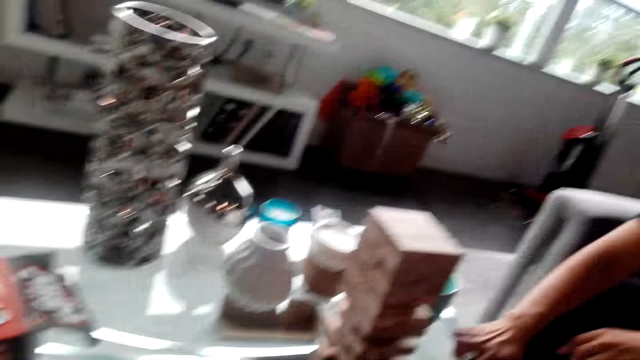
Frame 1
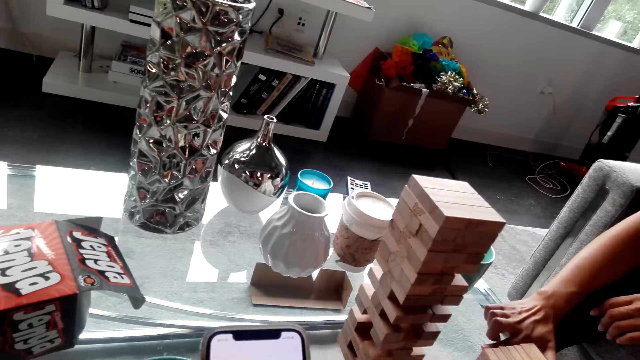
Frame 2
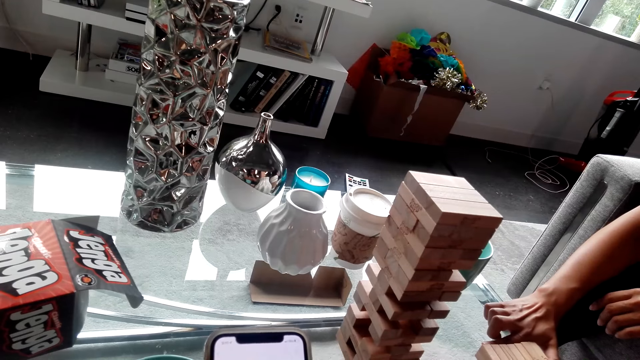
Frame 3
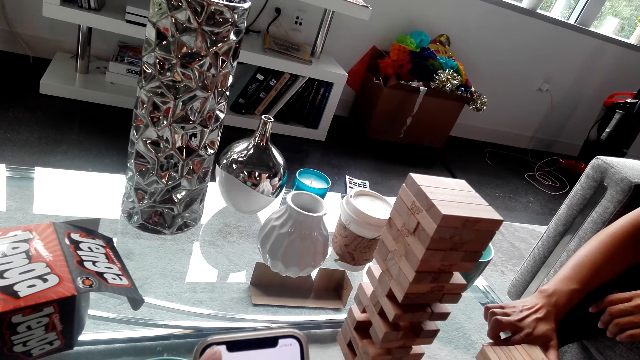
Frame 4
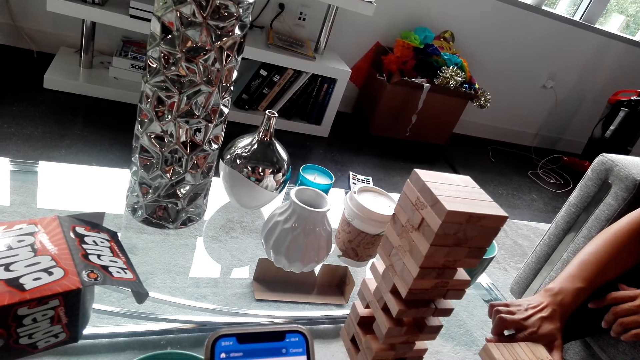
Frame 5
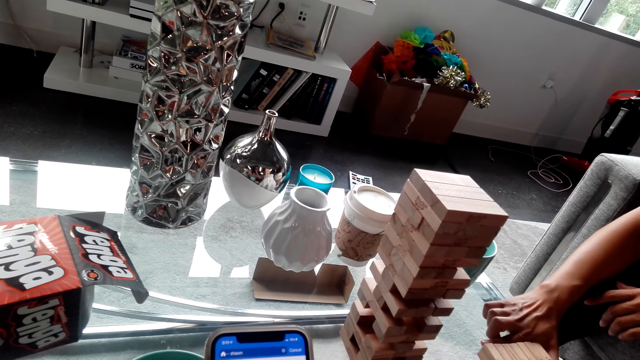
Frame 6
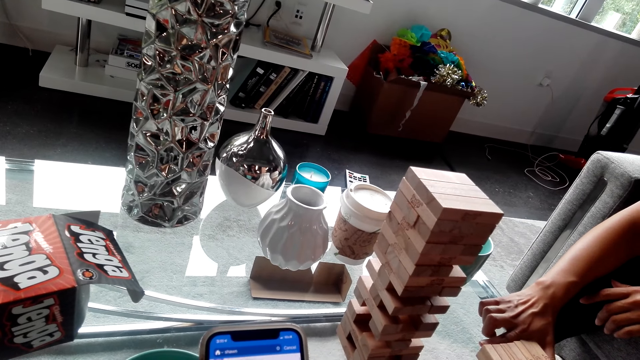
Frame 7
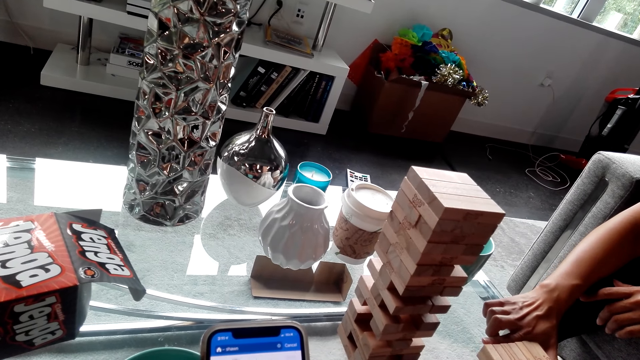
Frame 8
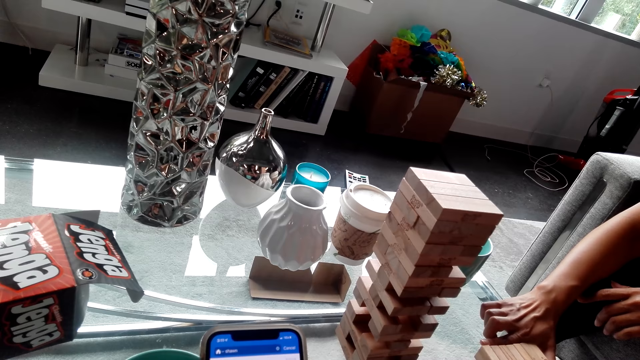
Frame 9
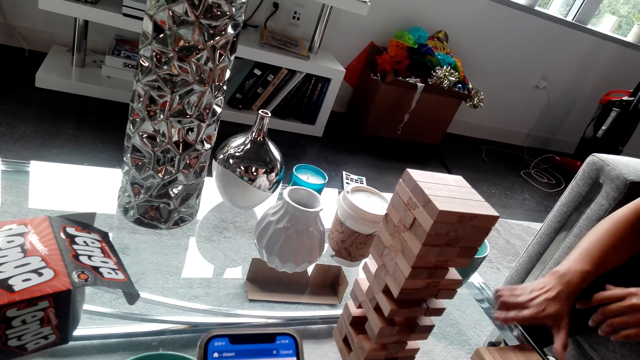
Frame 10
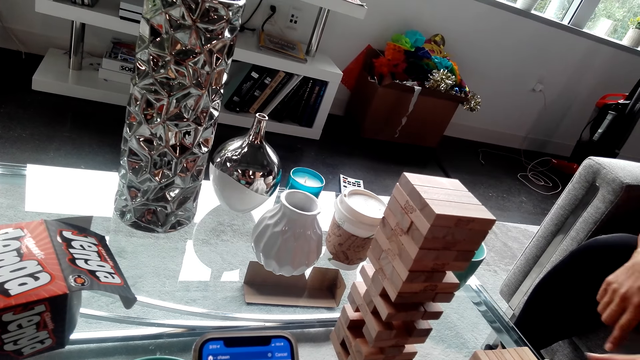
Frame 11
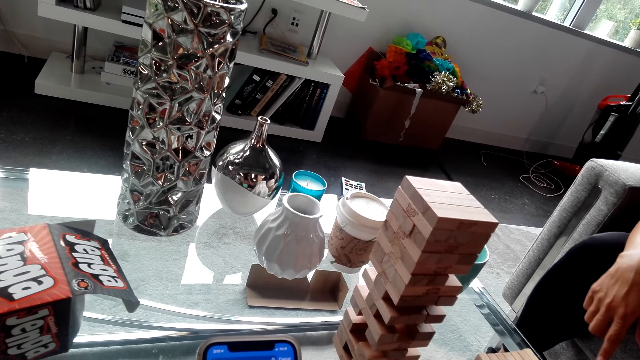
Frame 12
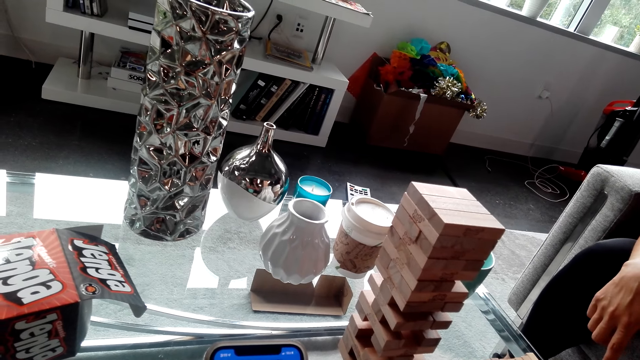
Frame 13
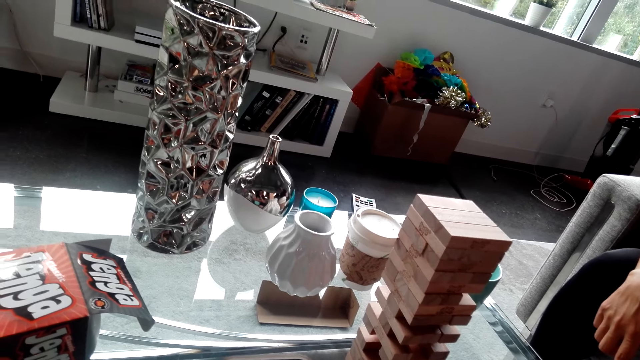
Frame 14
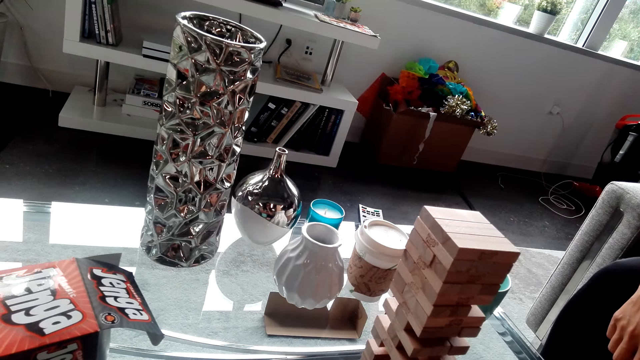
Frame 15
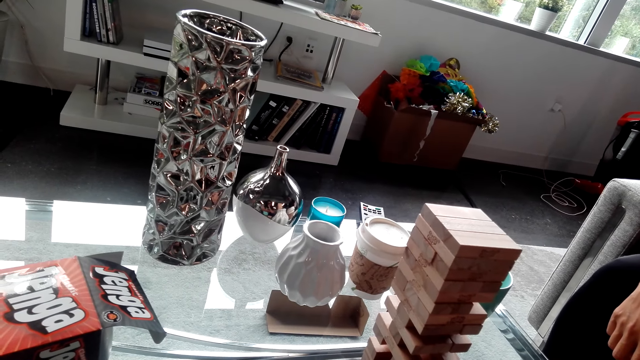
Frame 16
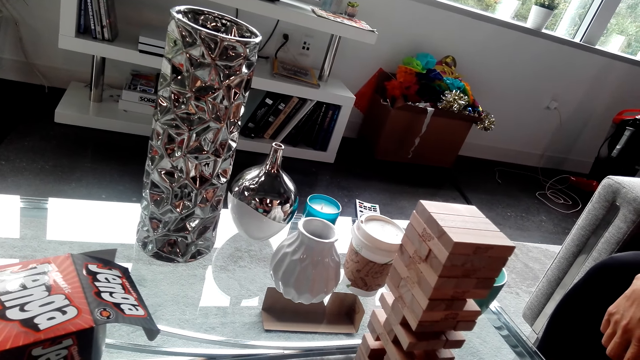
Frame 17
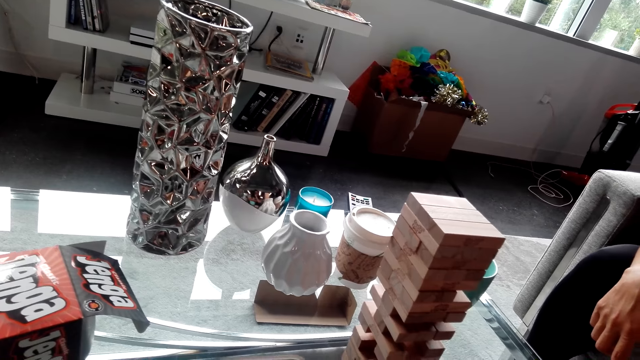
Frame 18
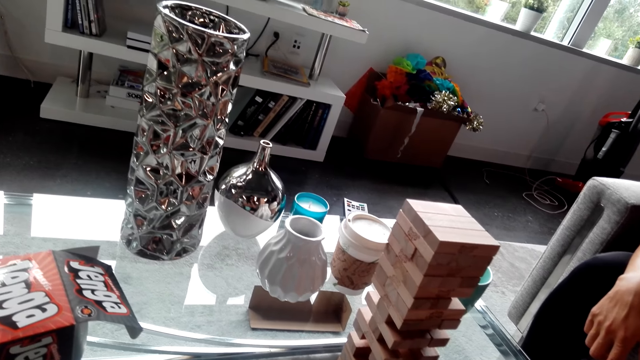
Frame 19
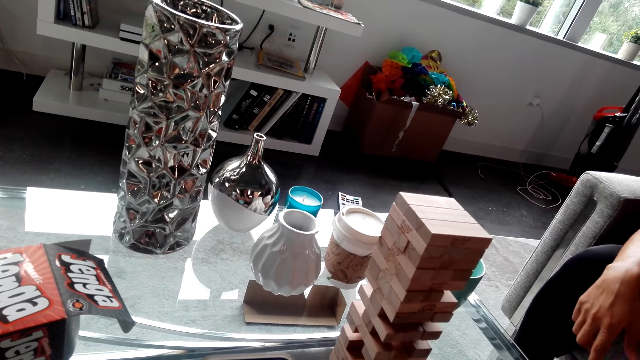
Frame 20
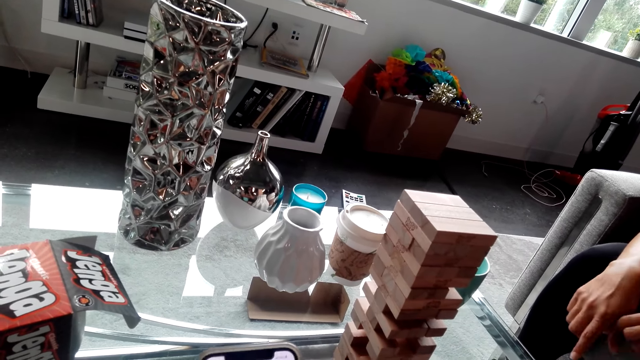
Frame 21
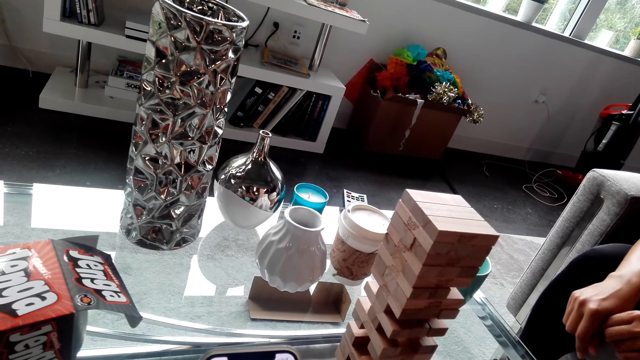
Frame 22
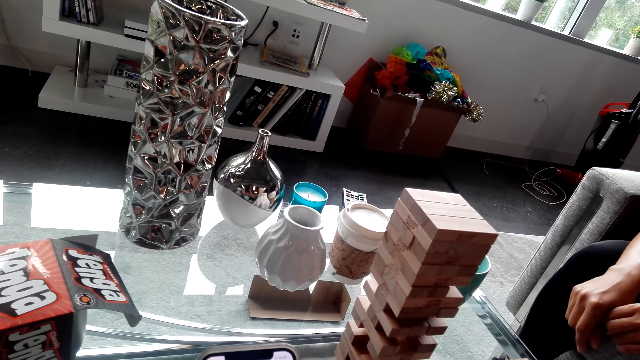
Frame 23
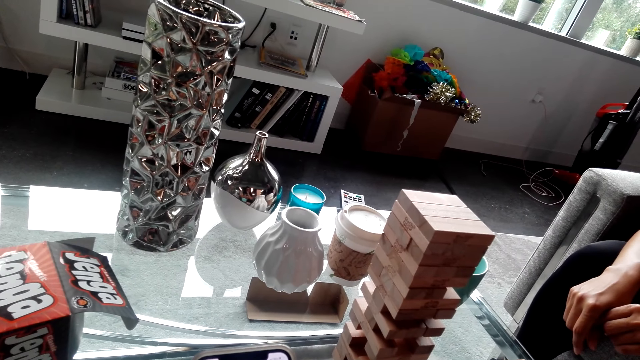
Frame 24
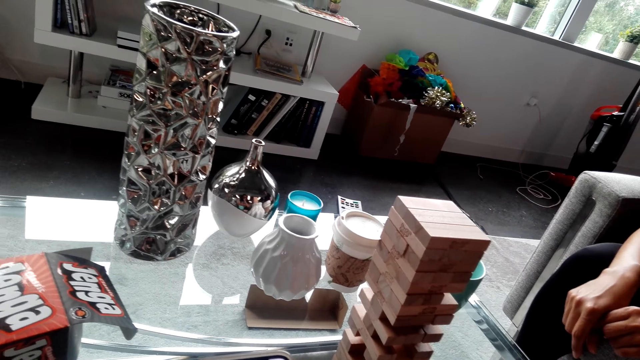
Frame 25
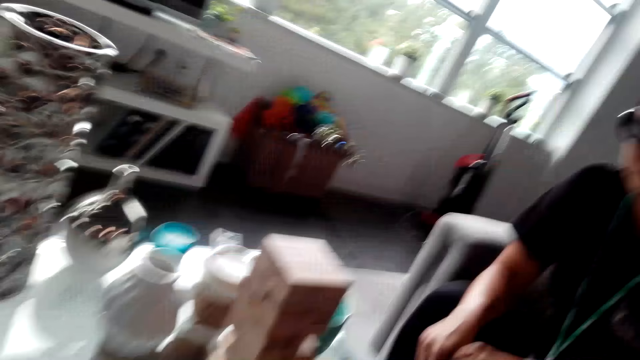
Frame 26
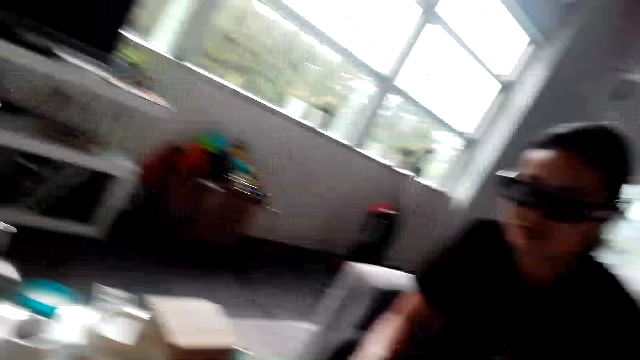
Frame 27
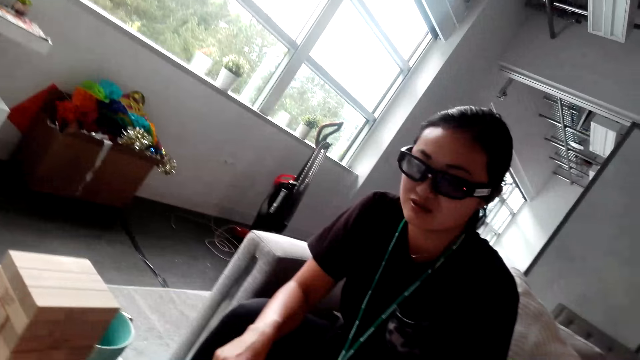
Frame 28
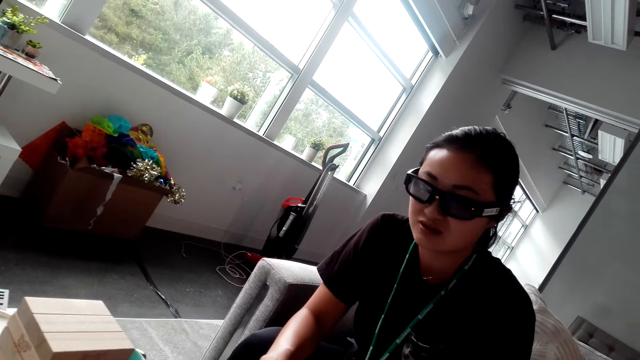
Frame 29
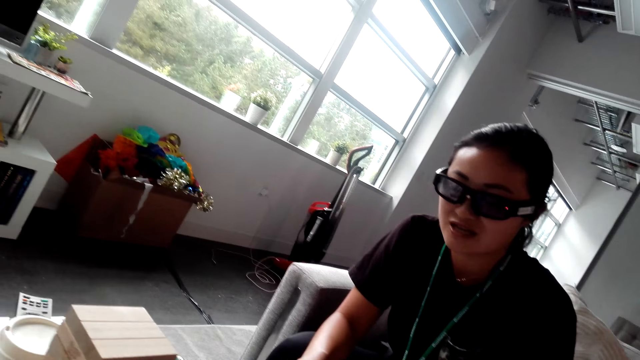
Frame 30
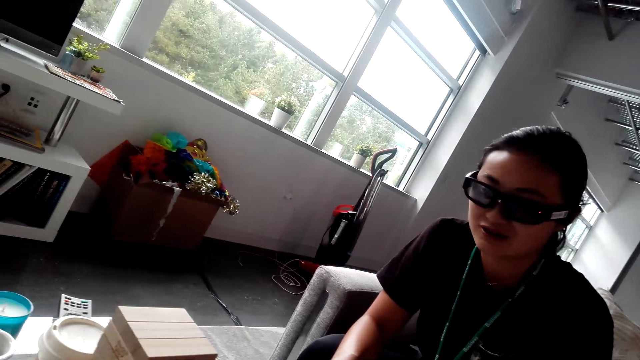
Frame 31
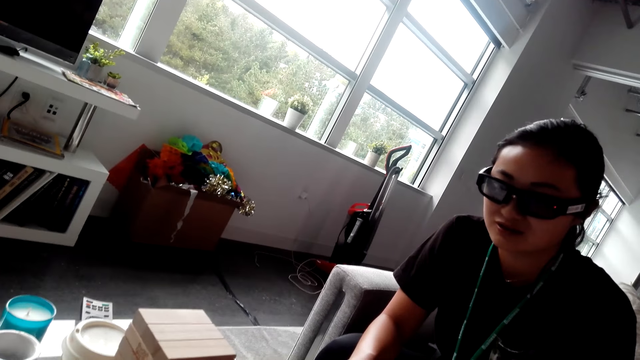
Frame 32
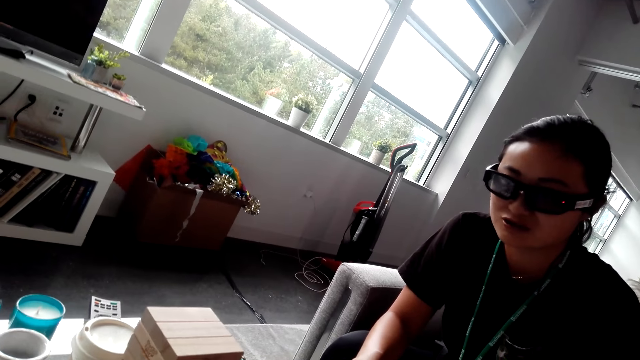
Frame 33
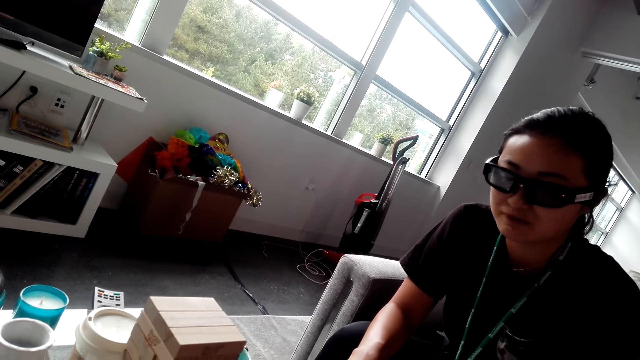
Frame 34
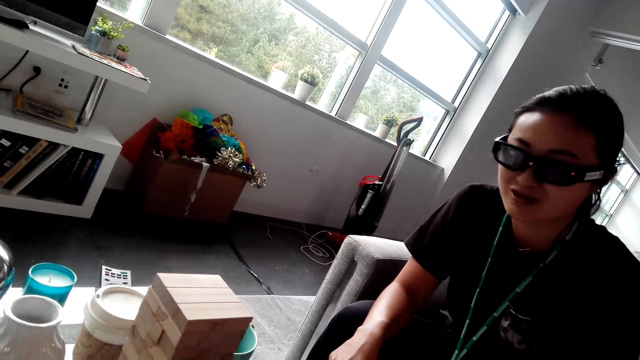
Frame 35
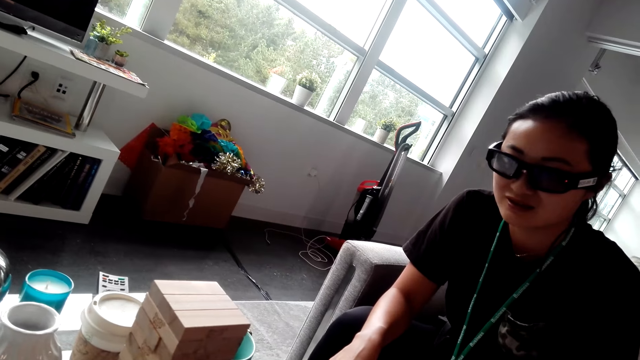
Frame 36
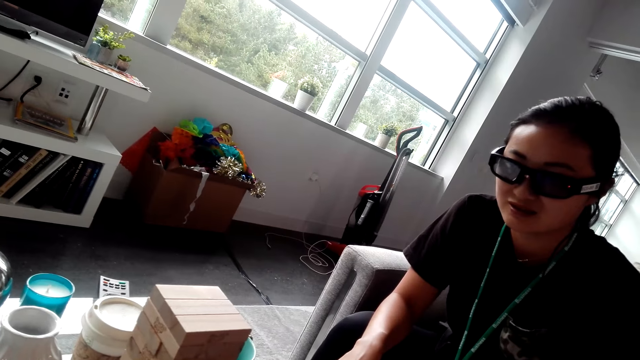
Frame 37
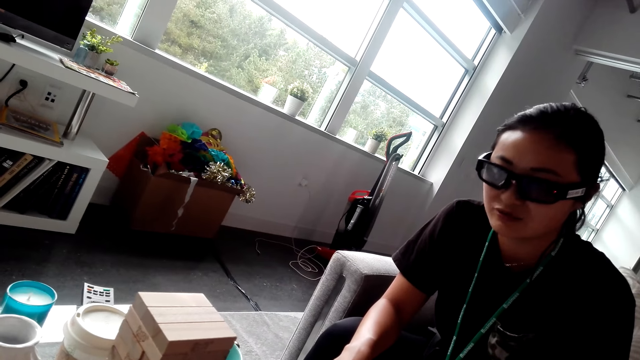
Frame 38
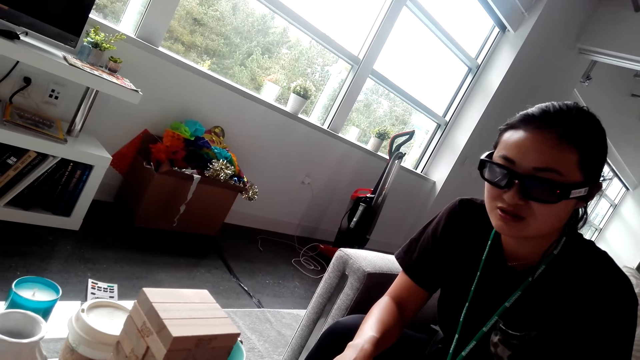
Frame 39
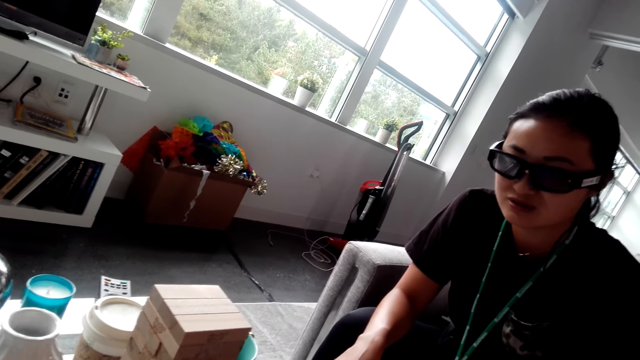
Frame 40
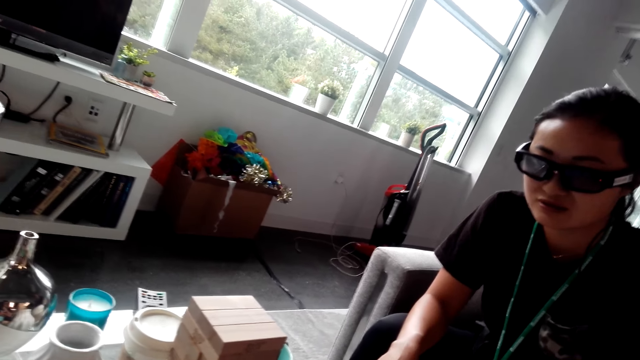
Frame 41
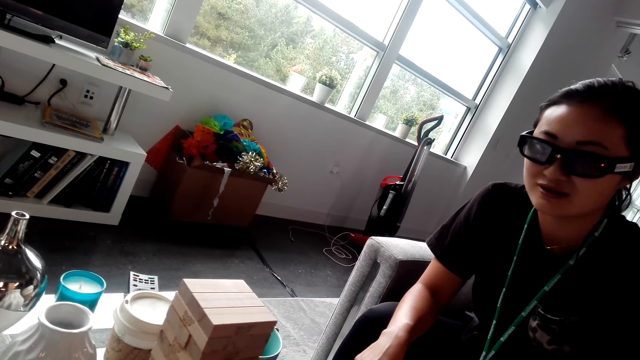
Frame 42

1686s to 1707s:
The woman does something. The camera wearer uses the phone. They interact with the woman. The woman talks to the camera wearer.
